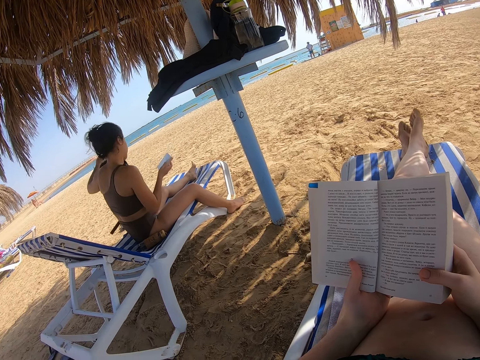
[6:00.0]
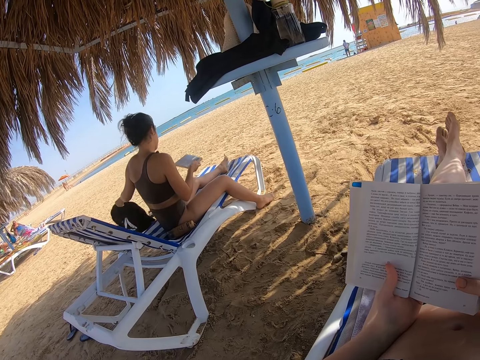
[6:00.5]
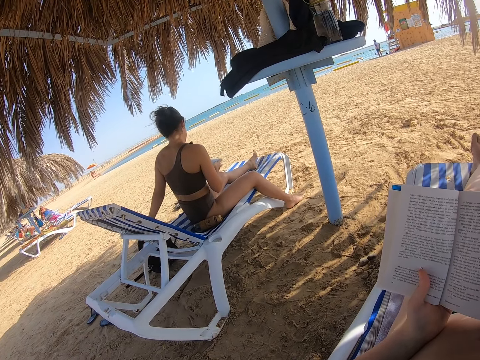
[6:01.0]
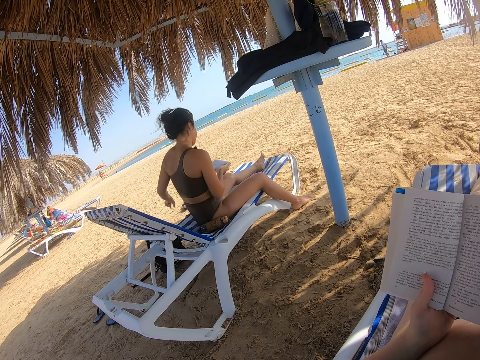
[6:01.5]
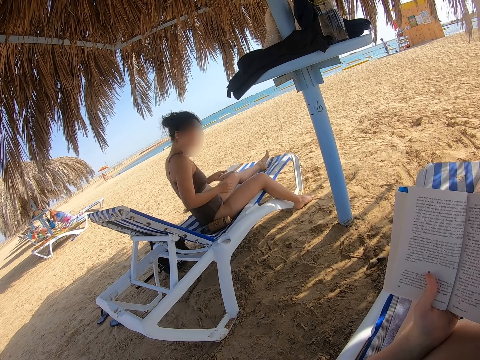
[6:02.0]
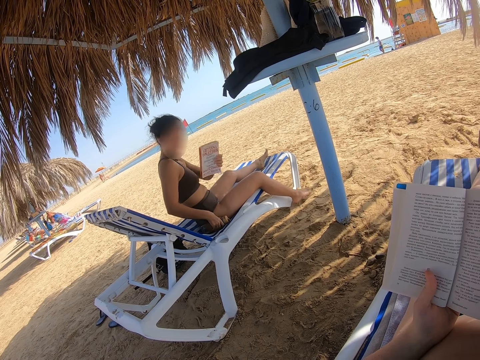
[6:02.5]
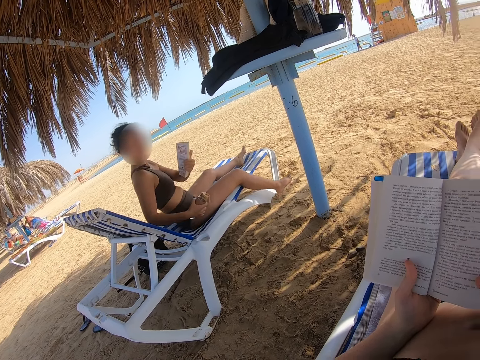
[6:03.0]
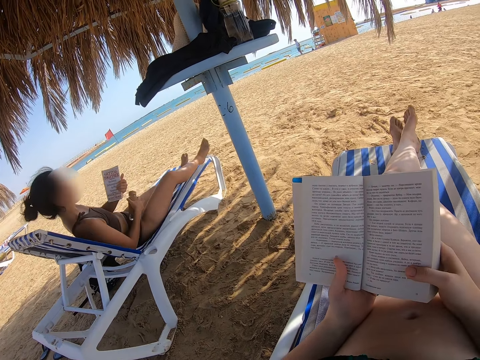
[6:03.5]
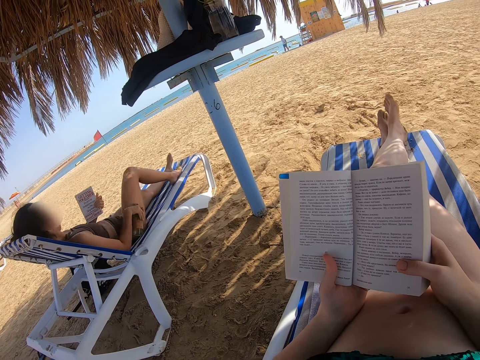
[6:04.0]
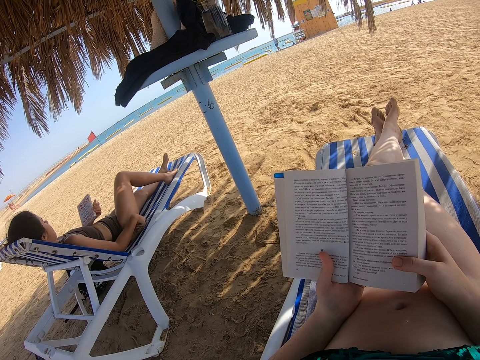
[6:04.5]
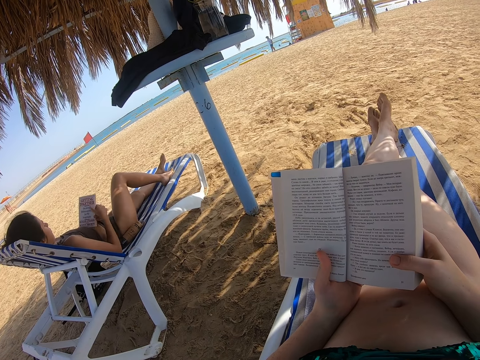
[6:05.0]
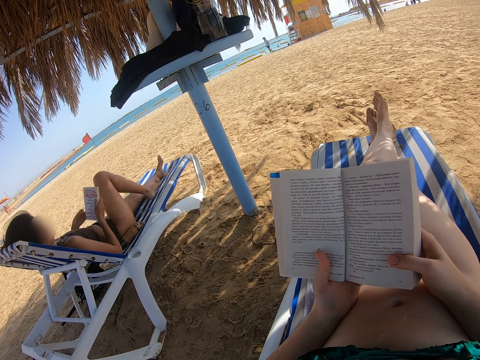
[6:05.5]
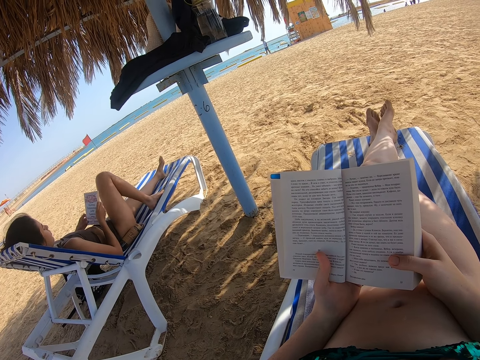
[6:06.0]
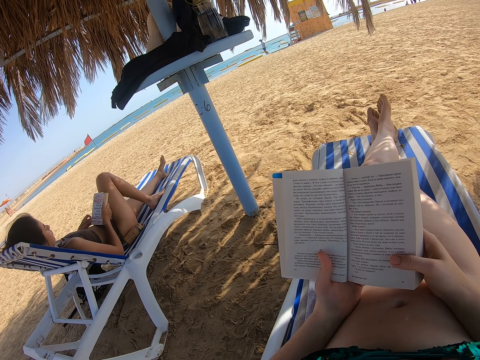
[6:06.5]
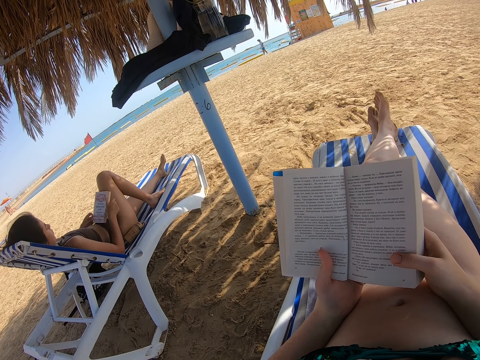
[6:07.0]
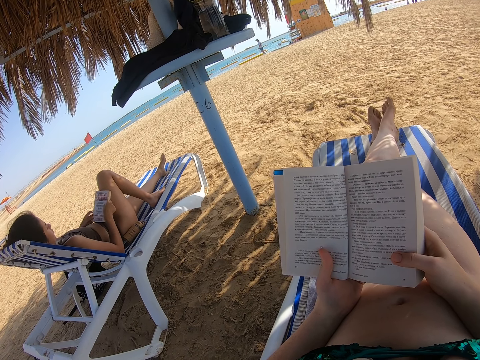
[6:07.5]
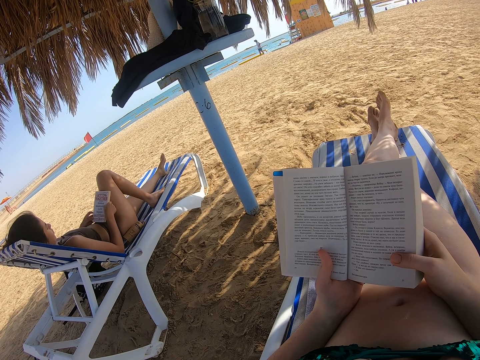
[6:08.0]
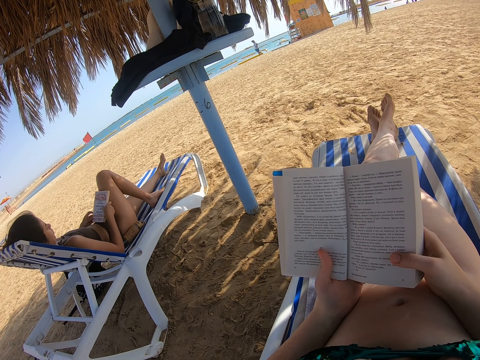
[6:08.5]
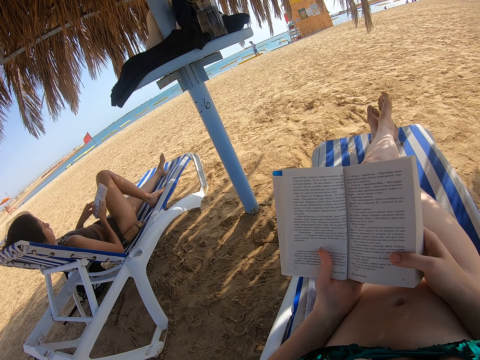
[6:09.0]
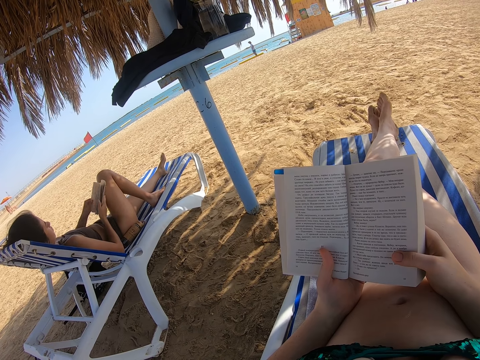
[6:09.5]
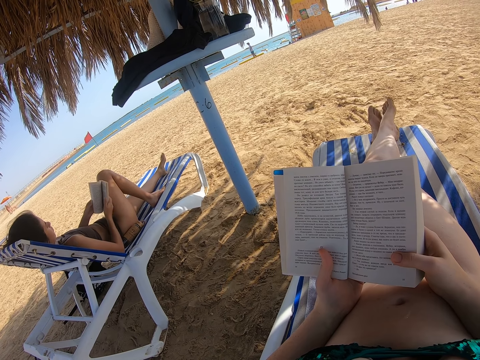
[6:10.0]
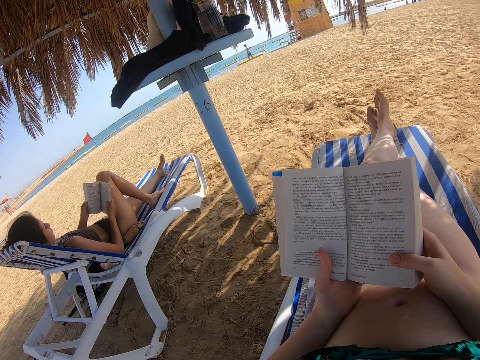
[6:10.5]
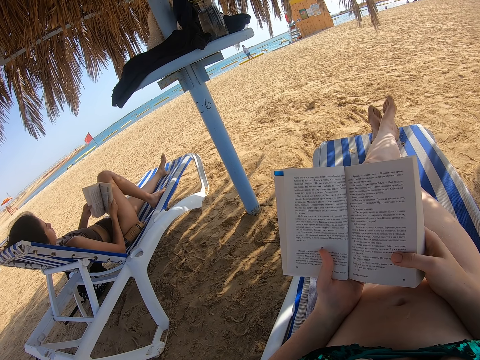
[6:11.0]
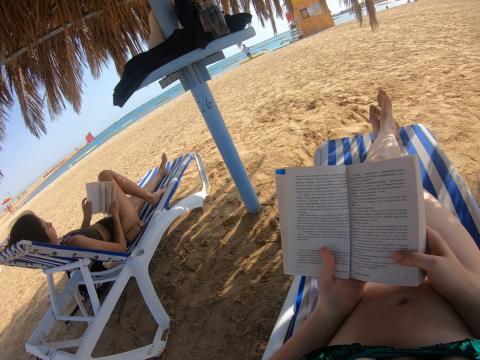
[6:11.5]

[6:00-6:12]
The lady places the bag on the ground. She passes the book to the left hand. She picks up the water bottle from the chaise chair with the right hand. She adjusts the sitting position, lays on the chaise chair and places the bottle on the seat. She holds the book with both hands. She reads the book. She opens the book with both hands.

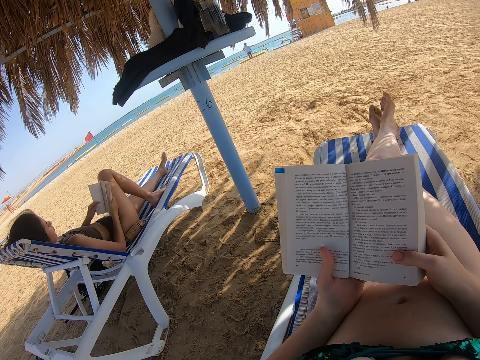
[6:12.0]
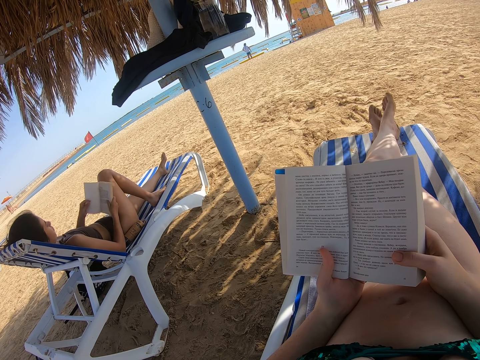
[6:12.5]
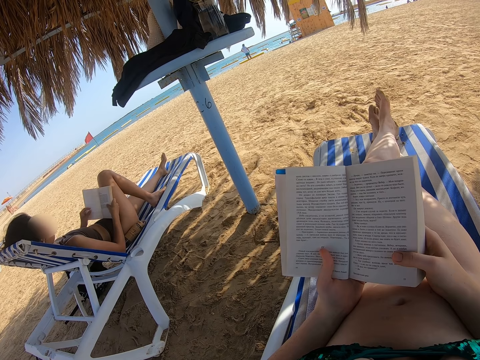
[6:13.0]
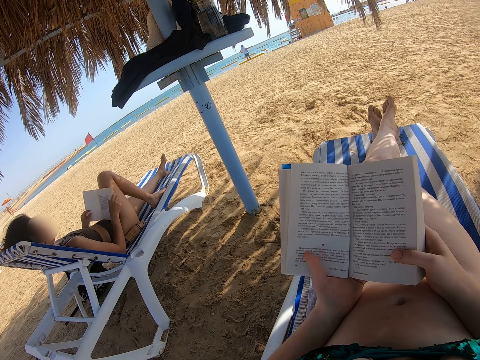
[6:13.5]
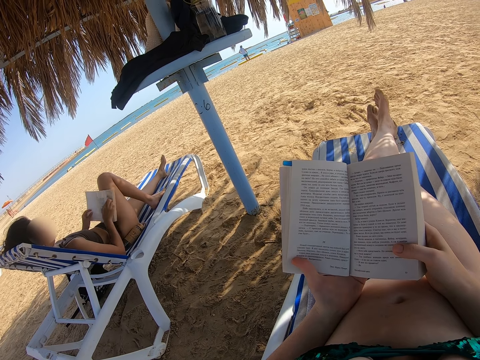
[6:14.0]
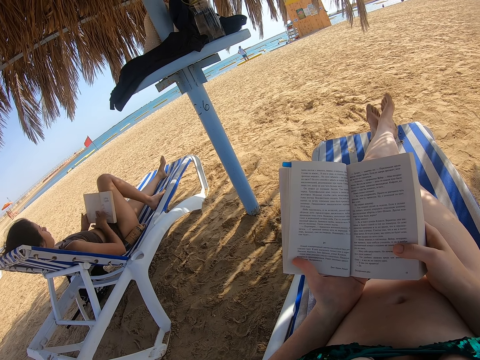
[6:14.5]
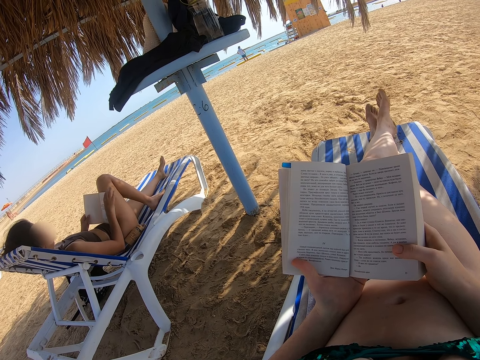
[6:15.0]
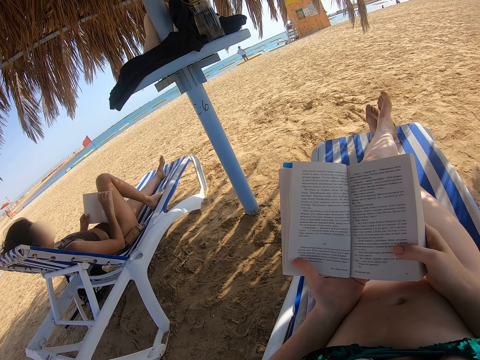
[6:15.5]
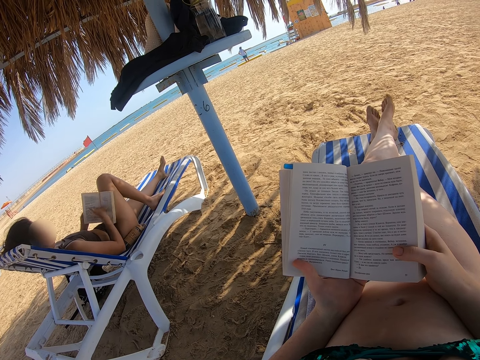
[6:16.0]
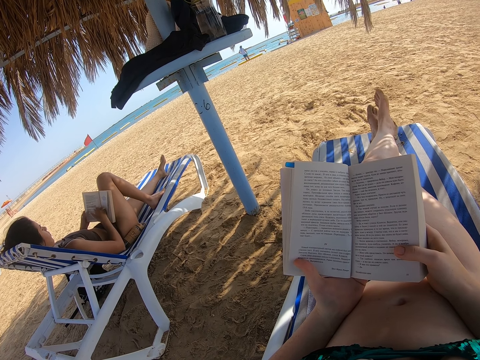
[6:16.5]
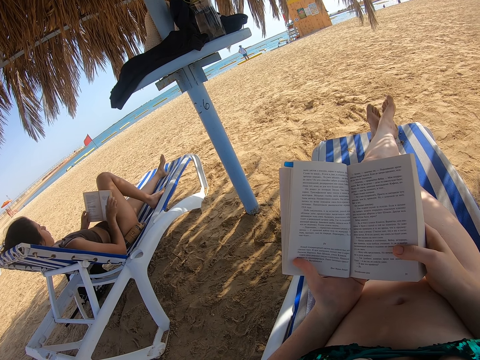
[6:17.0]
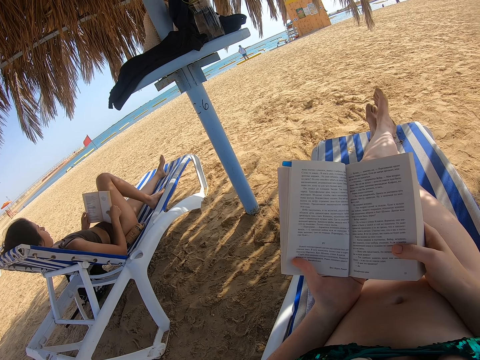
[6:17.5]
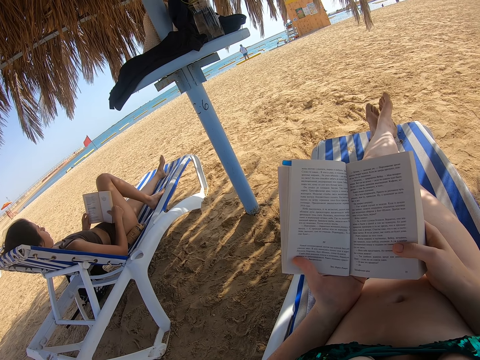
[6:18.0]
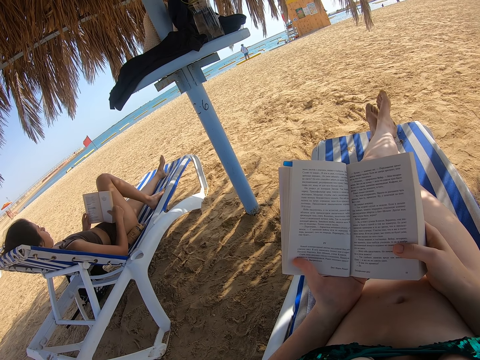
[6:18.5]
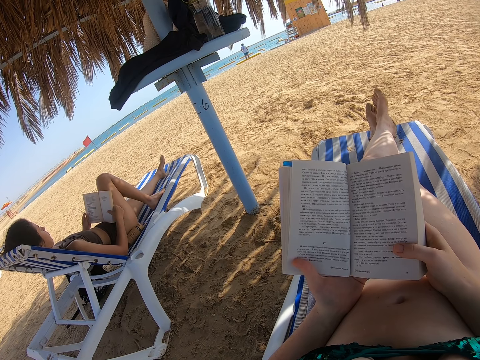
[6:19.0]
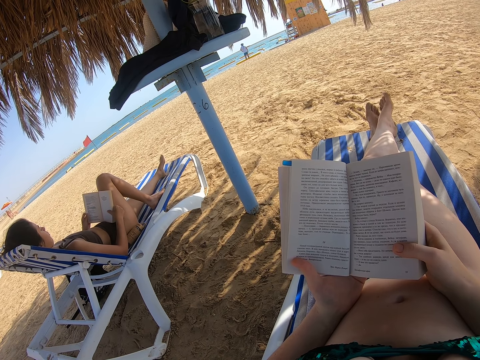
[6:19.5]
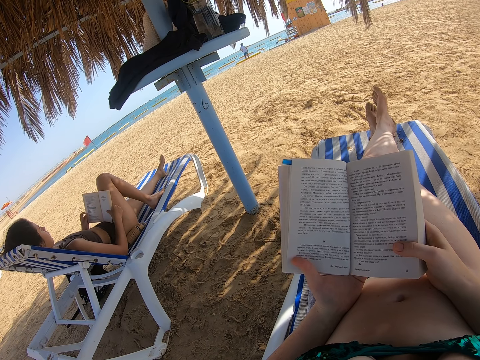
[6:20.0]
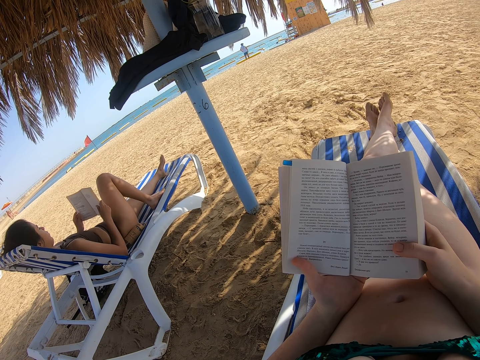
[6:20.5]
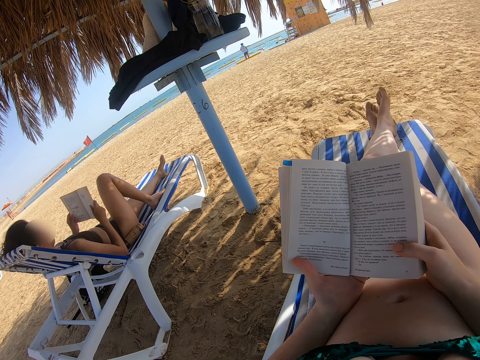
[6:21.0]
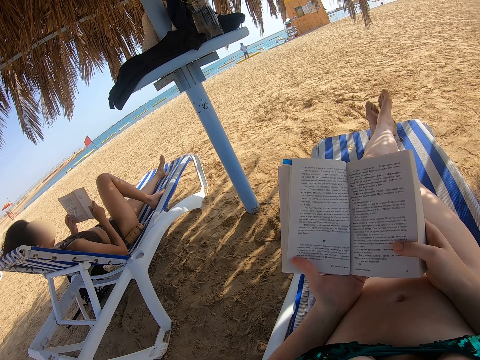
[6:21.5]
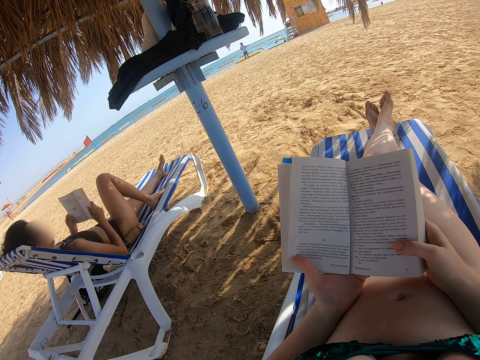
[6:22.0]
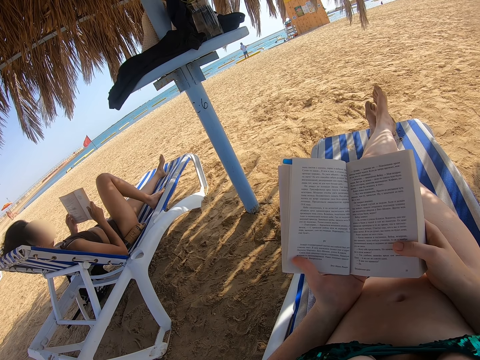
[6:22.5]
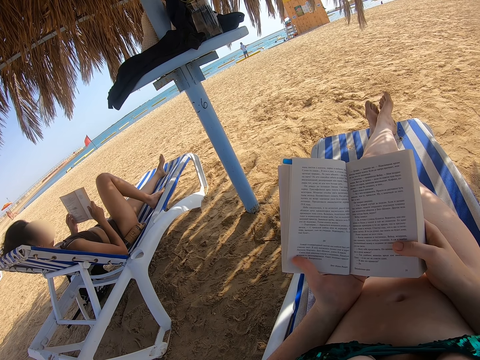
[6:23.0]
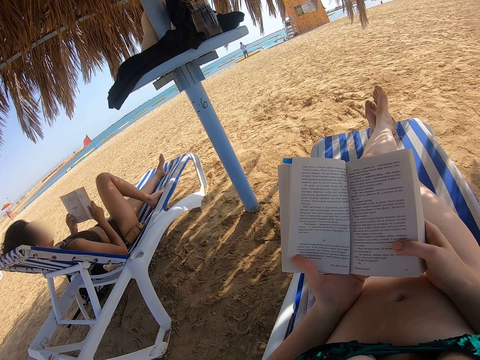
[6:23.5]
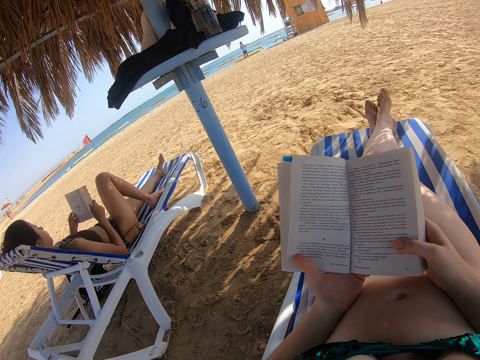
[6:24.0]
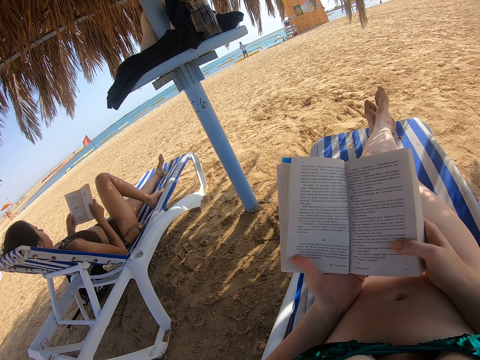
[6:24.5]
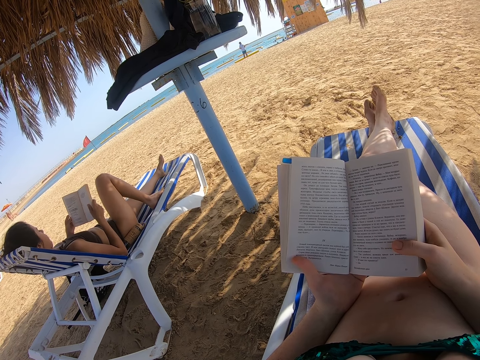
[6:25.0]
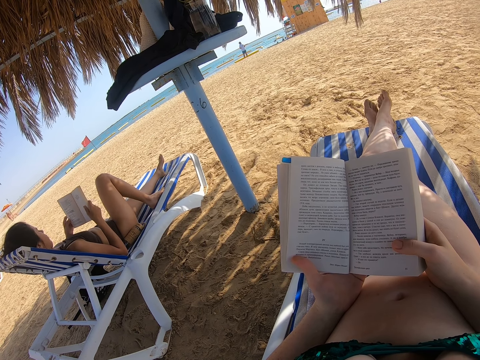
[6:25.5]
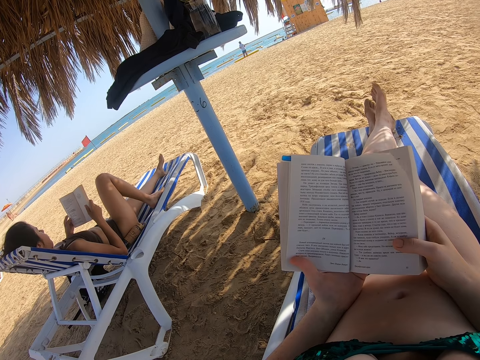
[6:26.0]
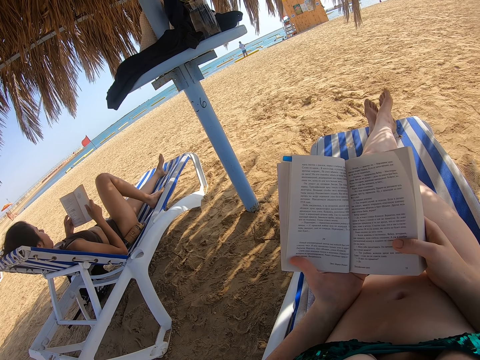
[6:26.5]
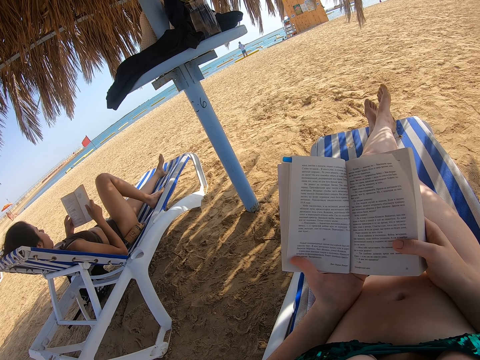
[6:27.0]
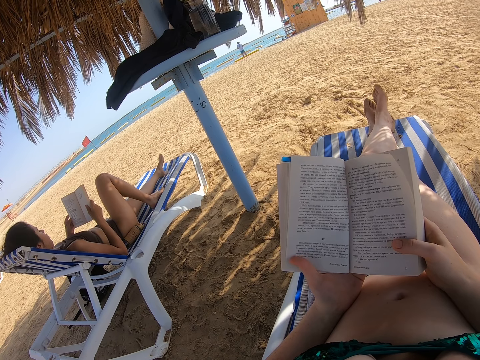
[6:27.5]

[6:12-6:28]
The lady reads the book. She opens the next page of the book. She reads the book. She raises the book.
